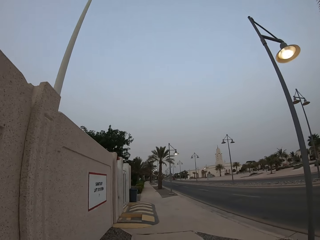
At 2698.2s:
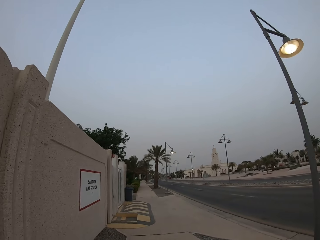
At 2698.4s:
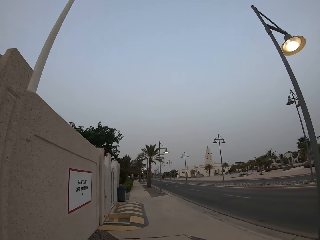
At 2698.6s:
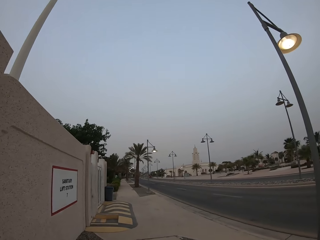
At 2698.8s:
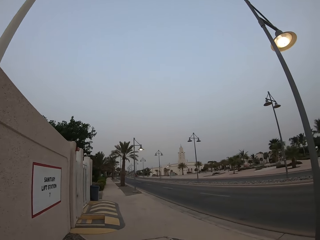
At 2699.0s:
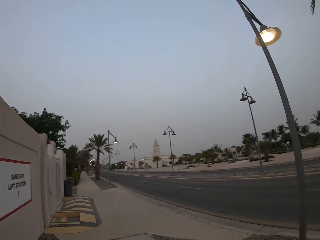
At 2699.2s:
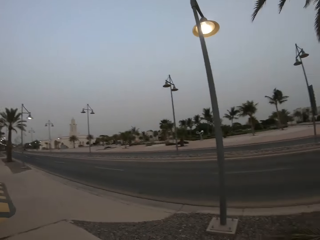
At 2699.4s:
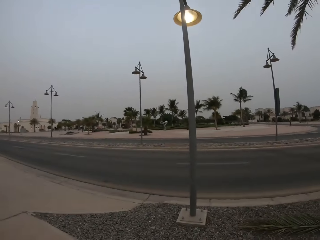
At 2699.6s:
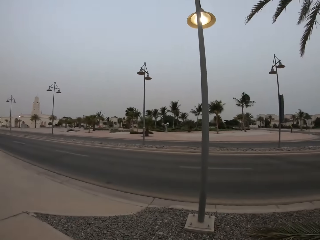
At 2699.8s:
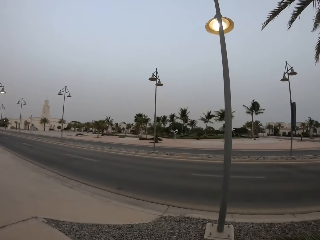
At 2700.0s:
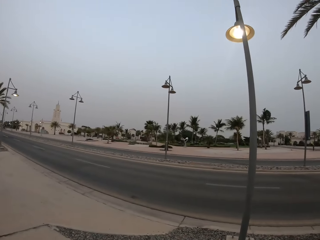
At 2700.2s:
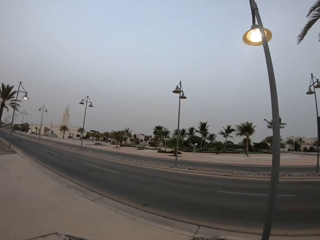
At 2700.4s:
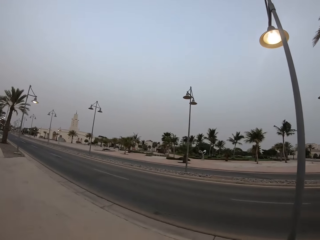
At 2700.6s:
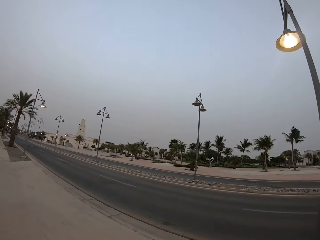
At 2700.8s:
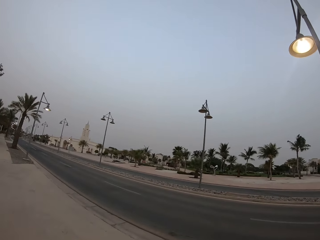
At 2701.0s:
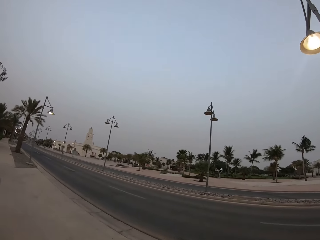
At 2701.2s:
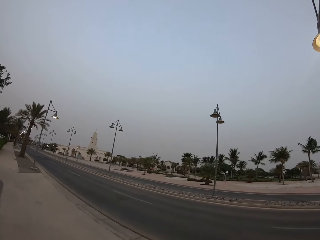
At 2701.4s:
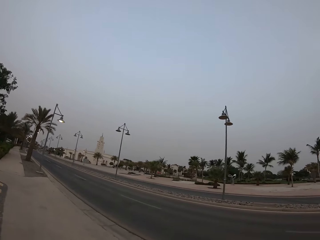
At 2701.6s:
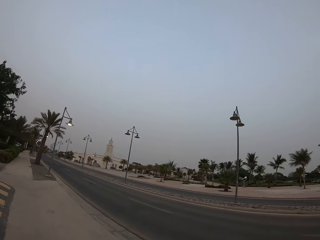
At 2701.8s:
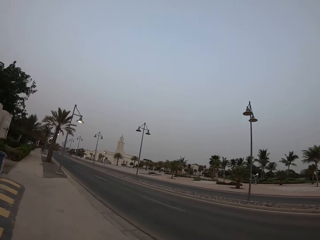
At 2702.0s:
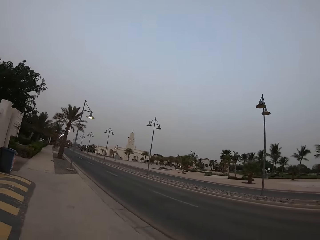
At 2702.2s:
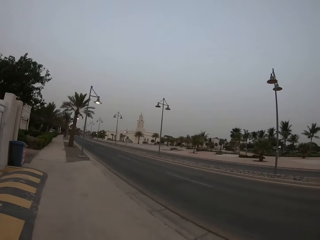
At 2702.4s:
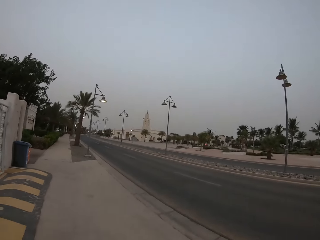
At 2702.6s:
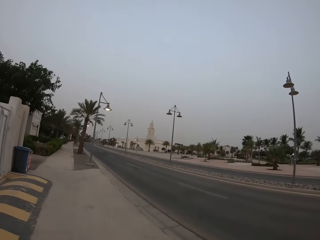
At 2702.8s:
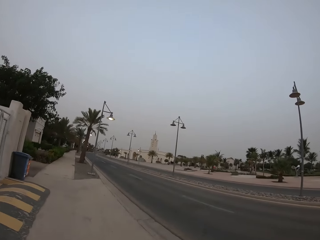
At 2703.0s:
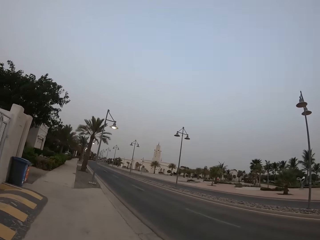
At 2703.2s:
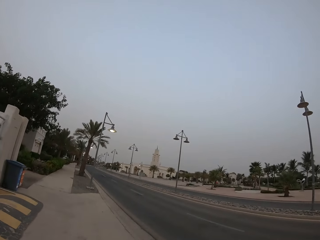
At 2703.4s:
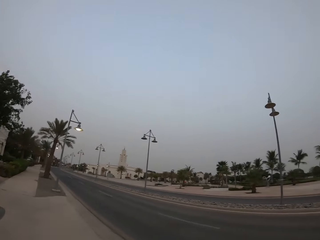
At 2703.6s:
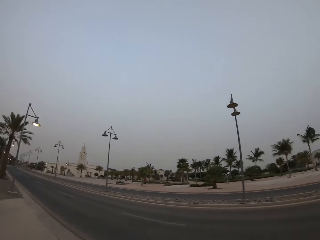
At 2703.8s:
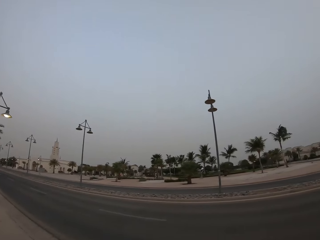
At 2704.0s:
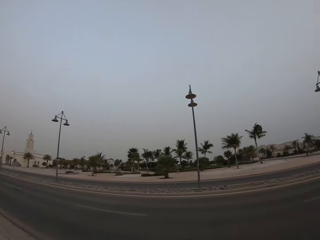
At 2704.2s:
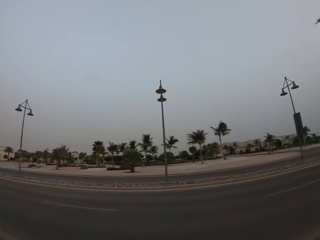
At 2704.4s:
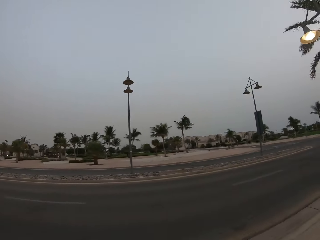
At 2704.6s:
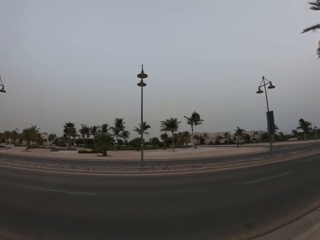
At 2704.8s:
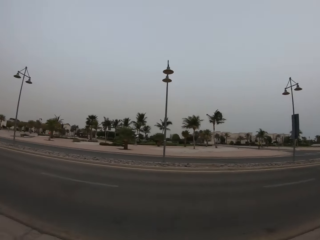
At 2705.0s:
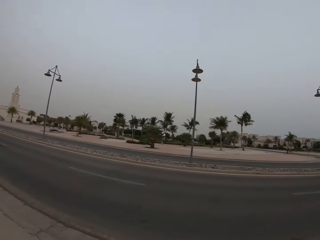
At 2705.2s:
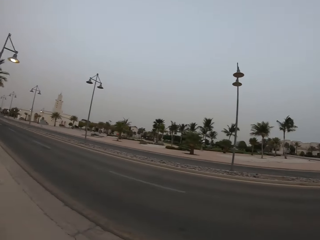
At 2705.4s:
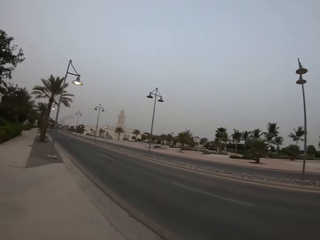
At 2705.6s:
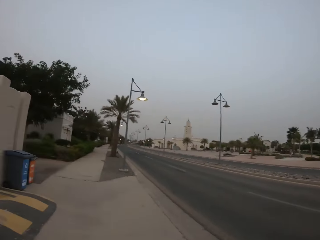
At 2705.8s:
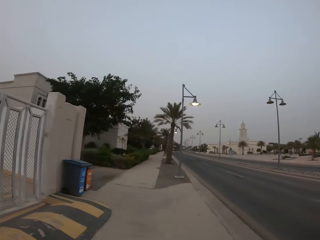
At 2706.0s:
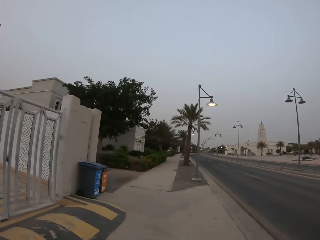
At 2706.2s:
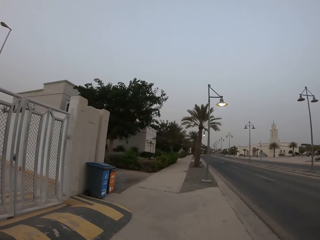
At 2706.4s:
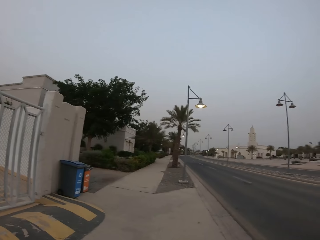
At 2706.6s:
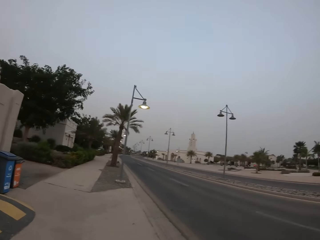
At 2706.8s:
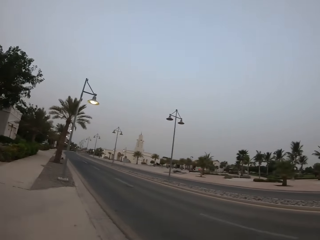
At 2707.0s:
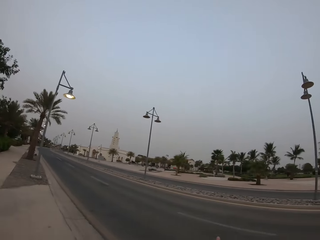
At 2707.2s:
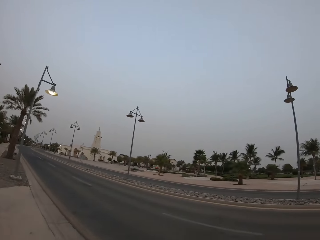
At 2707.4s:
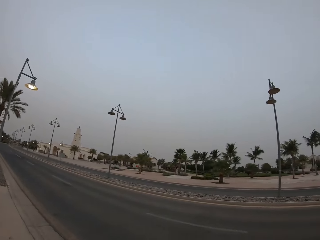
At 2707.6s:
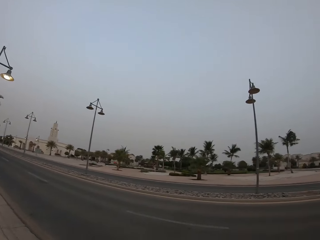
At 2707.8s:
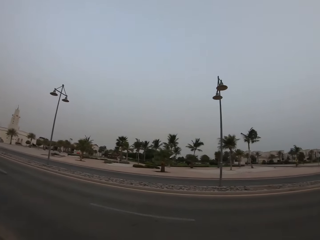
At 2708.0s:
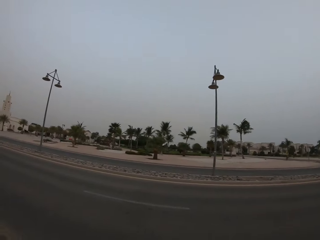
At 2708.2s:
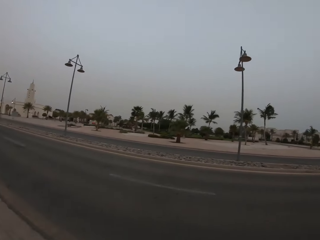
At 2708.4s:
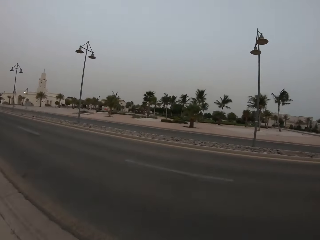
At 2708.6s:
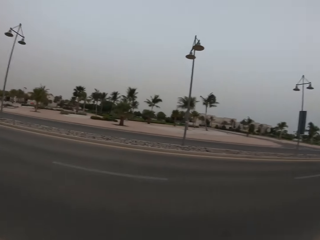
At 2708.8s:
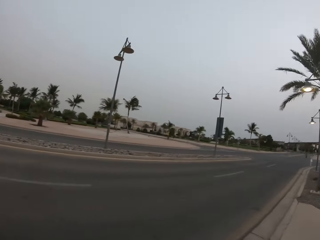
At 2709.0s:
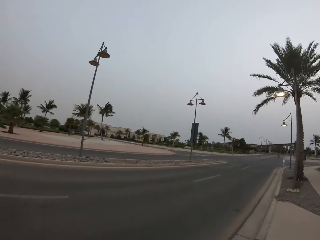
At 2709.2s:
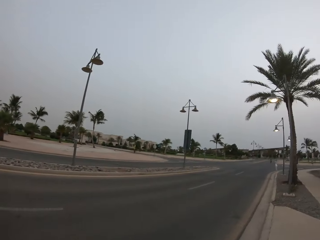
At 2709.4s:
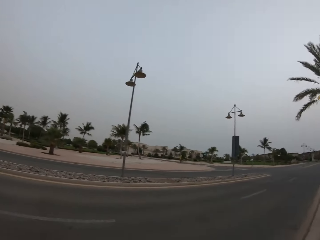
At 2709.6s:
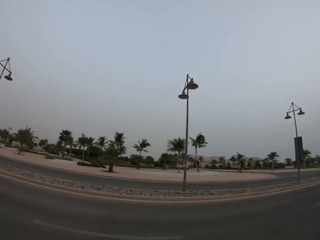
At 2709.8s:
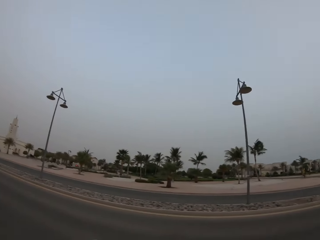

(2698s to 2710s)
The camera wearer looks around. They walk around. They look around.

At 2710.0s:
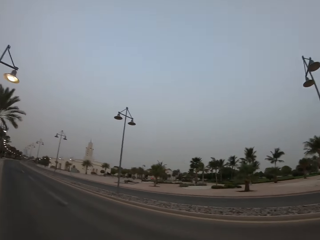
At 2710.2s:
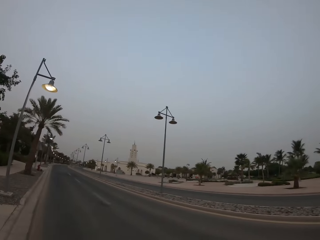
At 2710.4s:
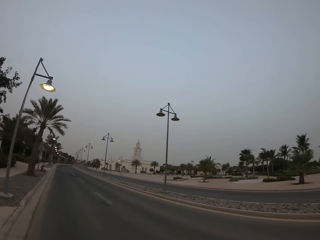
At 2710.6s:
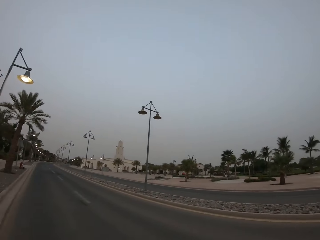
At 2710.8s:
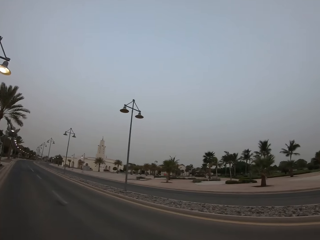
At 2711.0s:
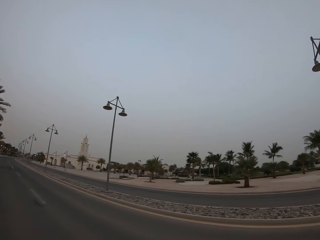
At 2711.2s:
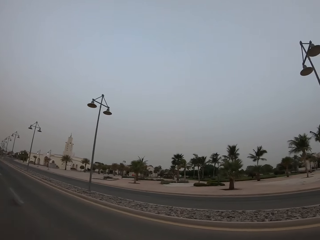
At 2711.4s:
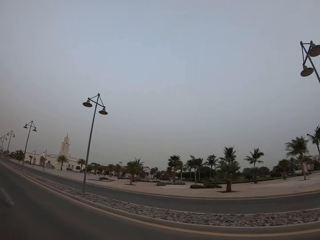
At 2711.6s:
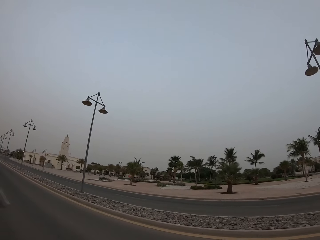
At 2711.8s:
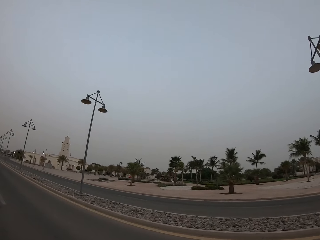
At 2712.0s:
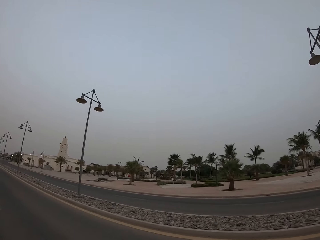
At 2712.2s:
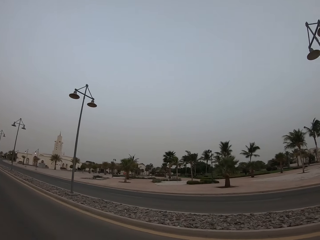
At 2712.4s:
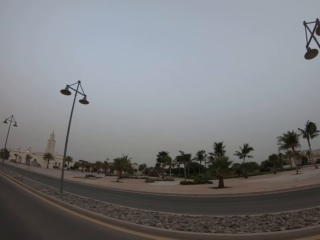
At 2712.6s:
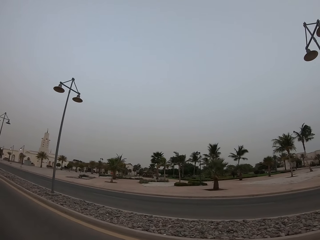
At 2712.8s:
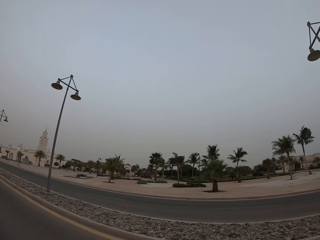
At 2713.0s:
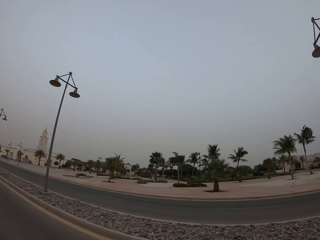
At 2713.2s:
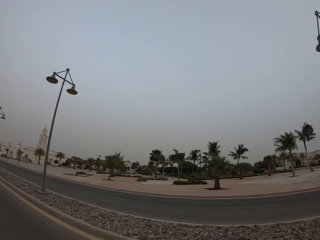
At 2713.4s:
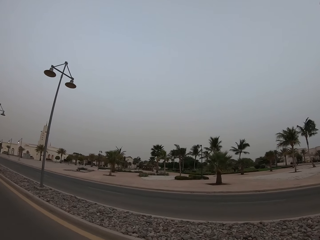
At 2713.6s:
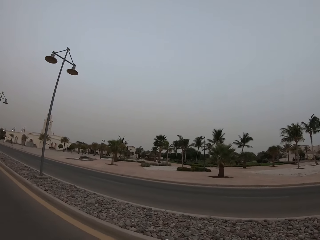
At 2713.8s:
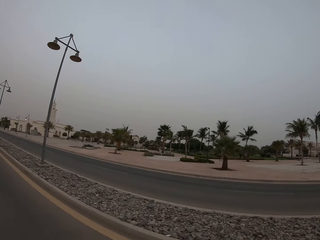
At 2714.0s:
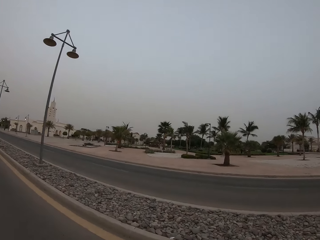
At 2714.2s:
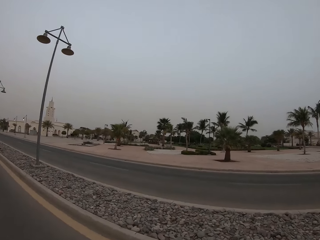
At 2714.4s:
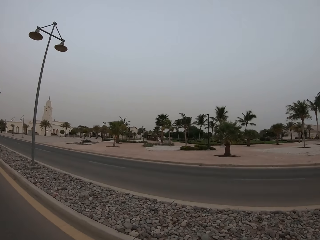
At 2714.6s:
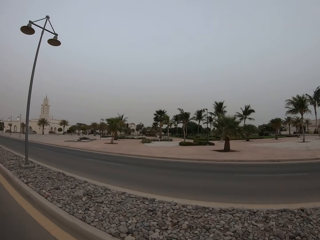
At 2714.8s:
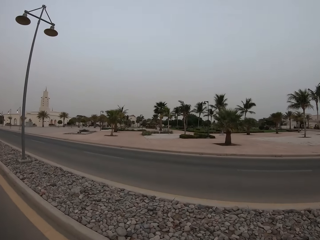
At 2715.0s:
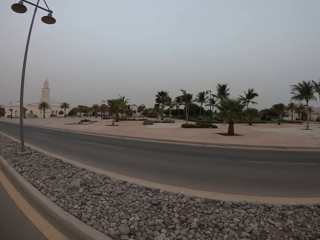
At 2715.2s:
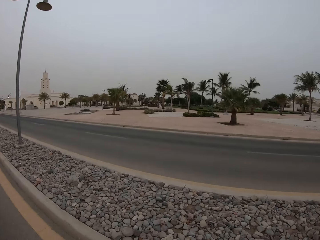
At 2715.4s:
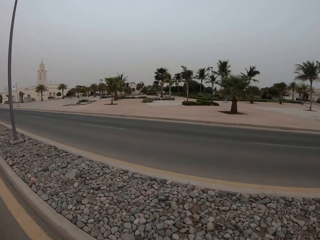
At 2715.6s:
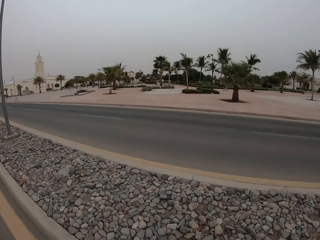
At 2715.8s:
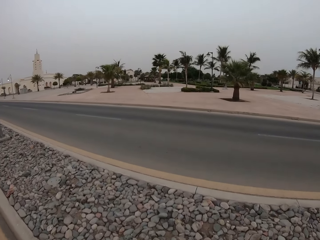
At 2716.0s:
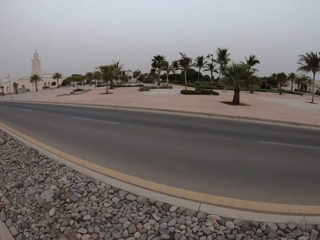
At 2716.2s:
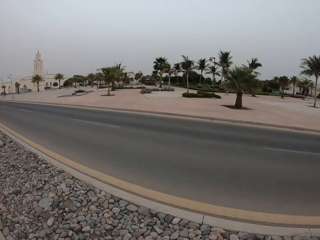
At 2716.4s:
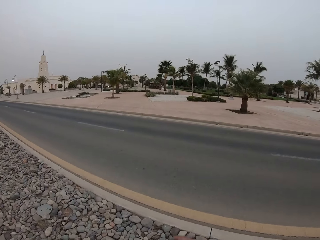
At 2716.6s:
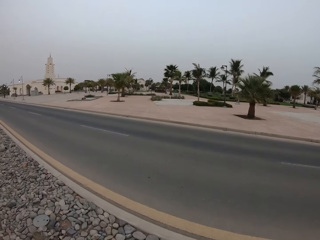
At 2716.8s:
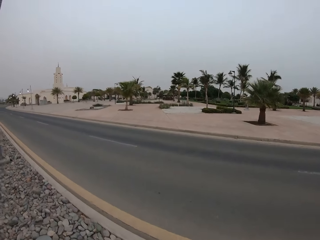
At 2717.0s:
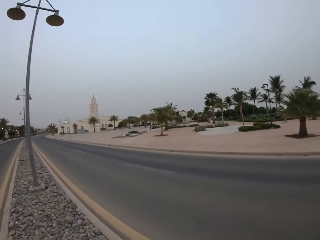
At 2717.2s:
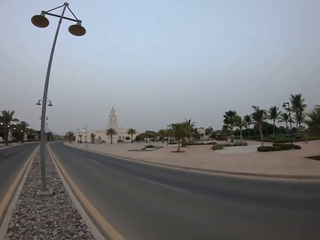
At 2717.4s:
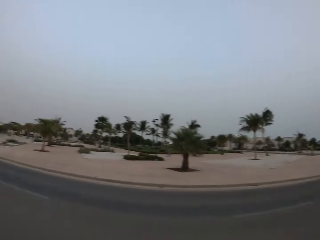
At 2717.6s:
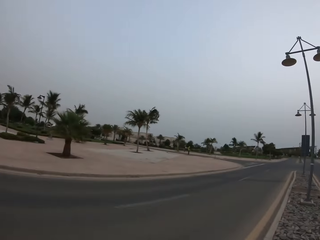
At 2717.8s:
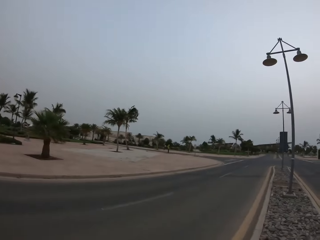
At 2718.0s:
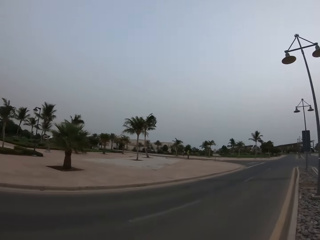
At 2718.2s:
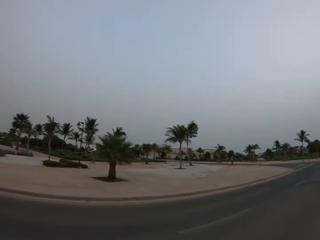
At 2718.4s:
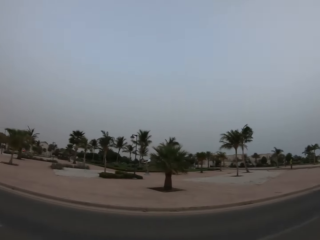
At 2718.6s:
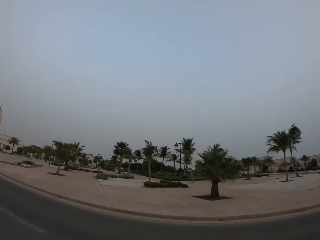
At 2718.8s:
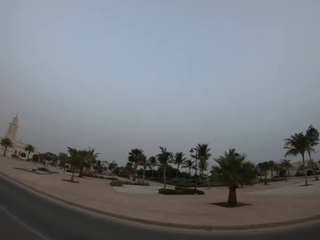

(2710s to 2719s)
The camera wearer walks around. They look around.
